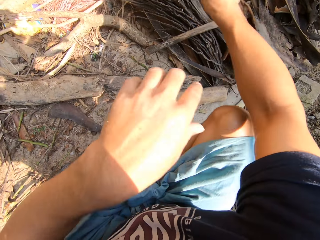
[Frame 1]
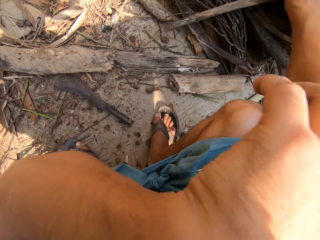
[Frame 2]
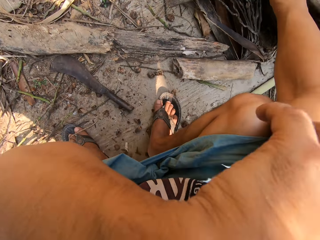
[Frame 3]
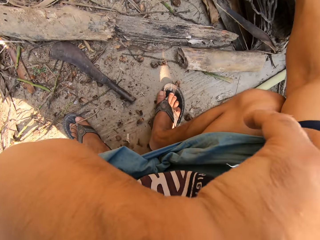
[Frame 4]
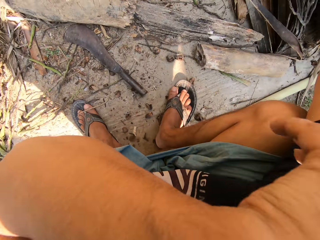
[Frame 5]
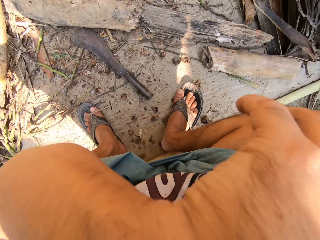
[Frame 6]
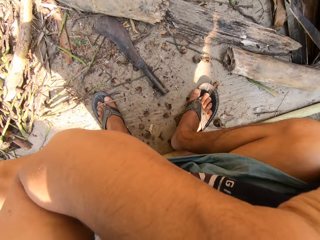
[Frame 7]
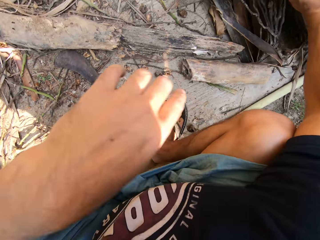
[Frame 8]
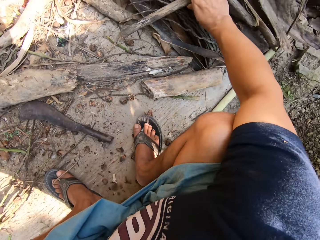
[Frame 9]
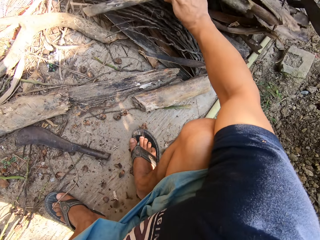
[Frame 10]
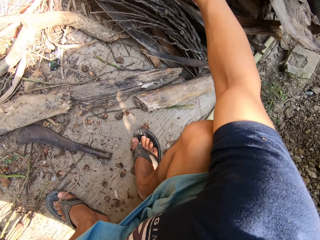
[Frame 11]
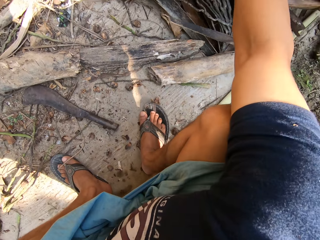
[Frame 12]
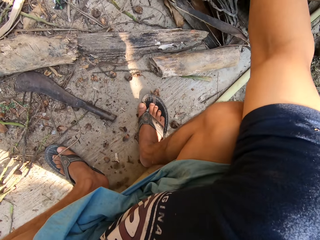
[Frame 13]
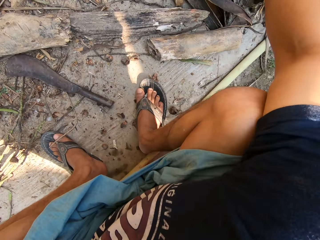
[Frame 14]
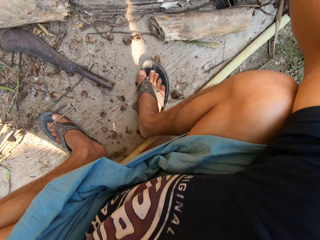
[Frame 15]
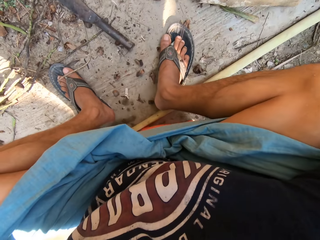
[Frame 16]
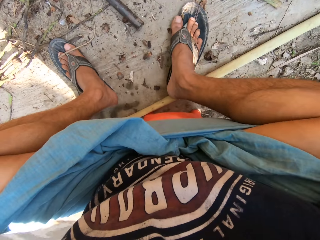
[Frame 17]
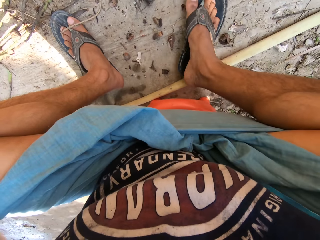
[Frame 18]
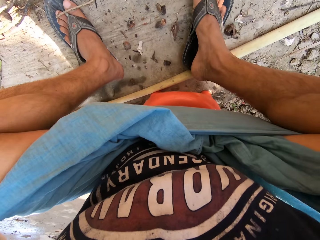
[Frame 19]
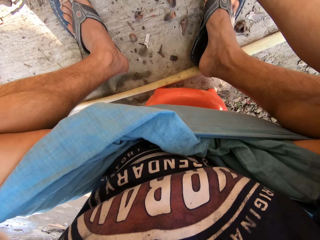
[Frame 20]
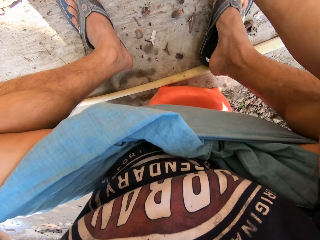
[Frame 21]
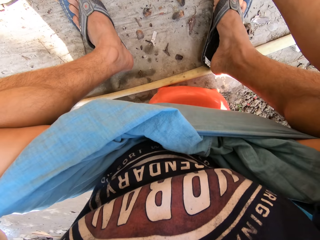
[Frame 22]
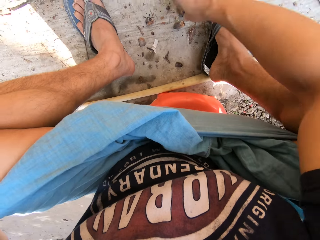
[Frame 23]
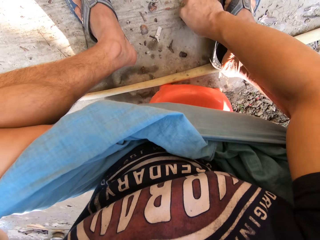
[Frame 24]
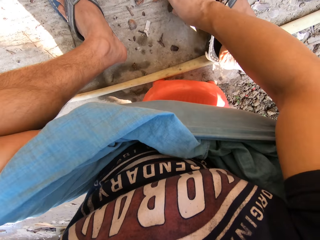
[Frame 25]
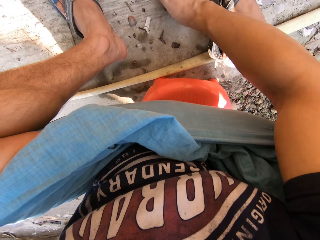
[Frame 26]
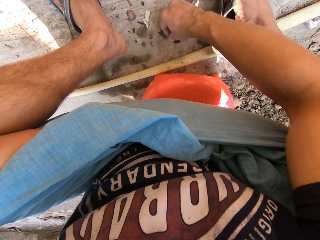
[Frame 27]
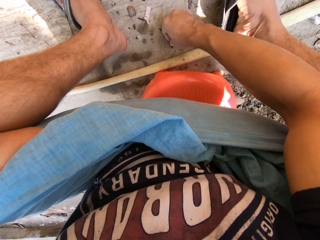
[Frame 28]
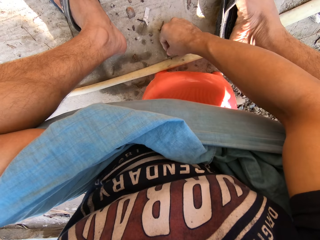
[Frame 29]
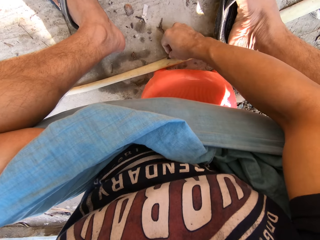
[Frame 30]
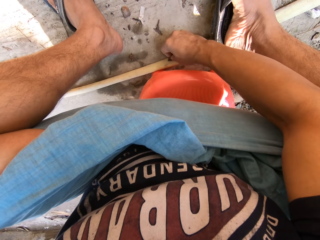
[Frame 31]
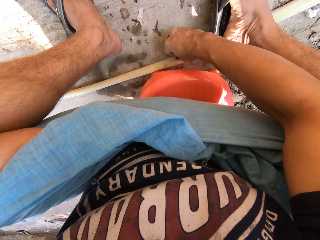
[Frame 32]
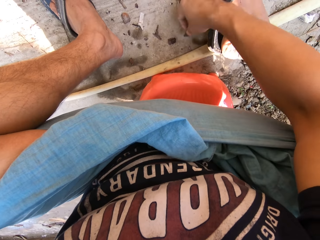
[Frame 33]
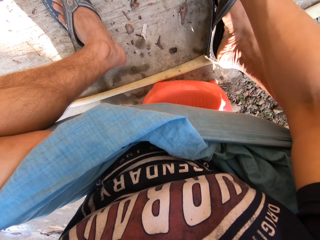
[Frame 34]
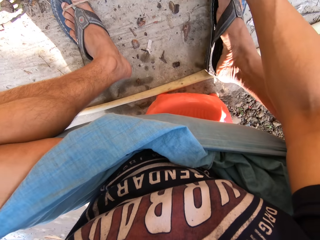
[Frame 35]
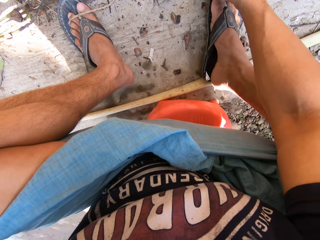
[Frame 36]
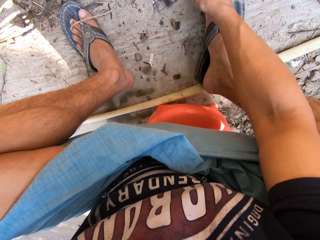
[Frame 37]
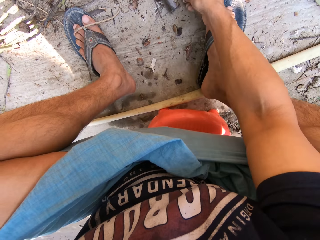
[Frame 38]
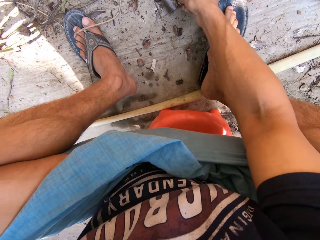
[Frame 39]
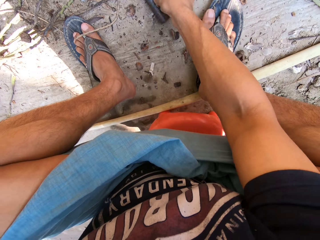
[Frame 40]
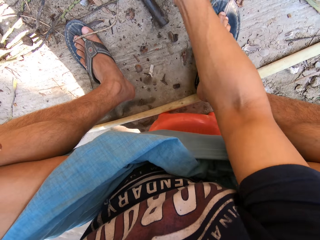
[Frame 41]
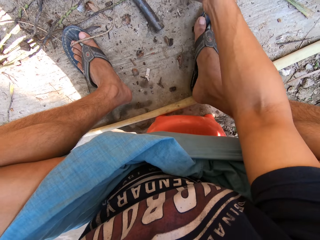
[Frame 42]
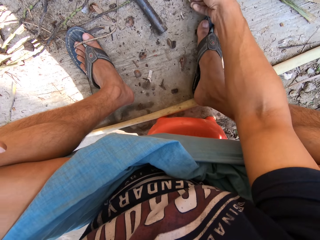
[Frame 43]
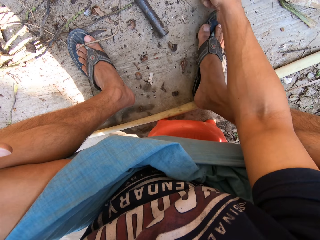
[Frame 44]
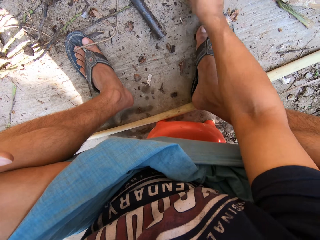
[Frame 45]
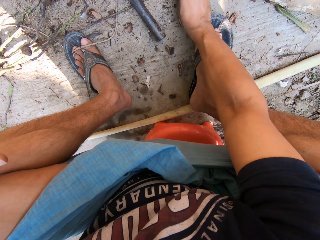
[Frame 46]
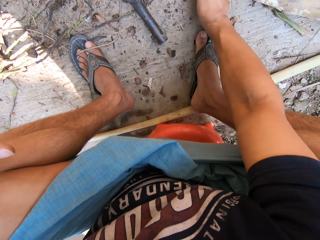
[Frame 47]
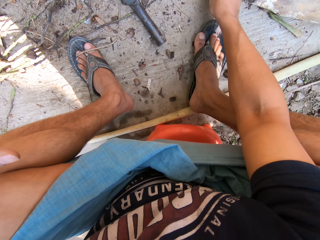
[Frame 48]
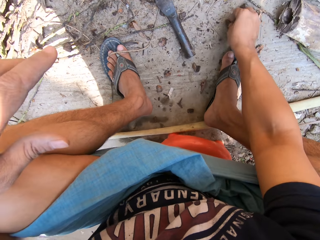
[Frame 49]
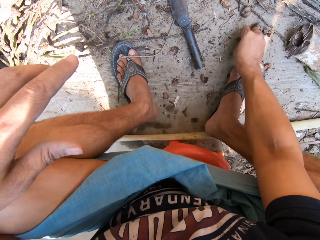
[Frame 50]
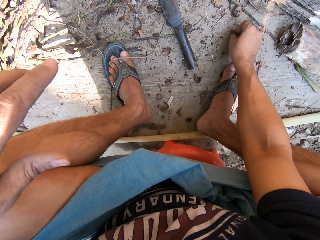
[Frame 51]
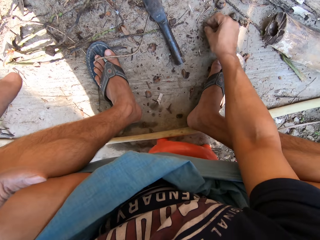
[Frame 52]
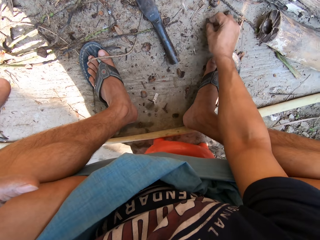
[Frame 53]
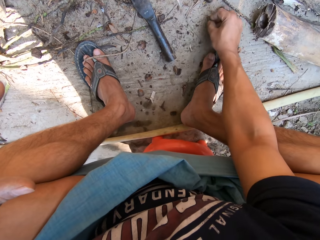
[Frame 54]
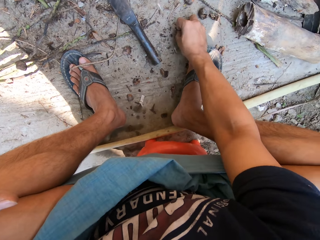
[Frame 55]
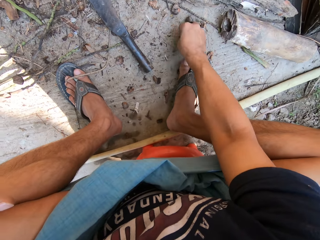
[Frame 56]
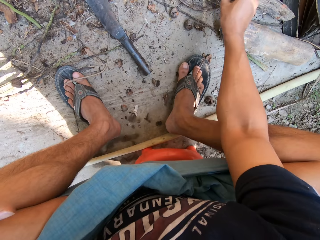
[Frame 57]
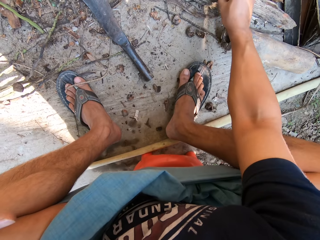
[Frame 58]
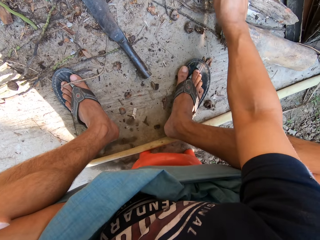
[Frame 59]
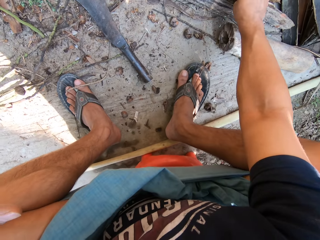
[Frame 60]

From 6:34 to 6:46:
The camera wearer adds the dried plant to a pile of dried plants with his right hand. He rubs his face. He picks stones on the floor with his right hand.

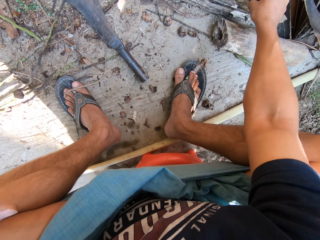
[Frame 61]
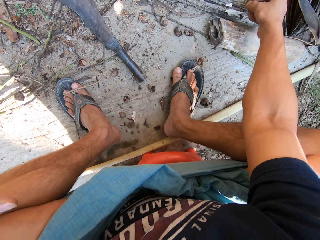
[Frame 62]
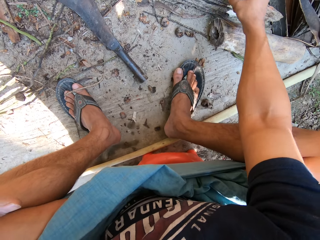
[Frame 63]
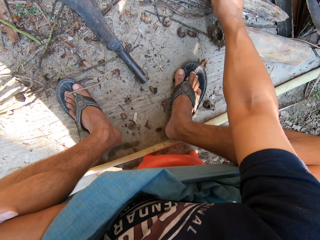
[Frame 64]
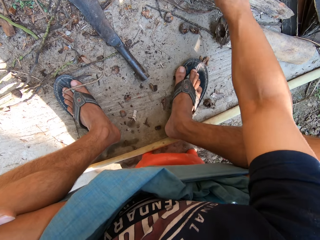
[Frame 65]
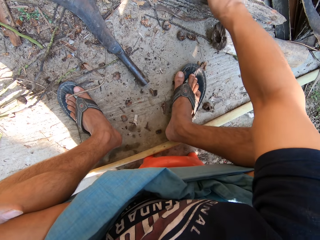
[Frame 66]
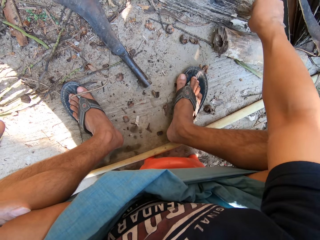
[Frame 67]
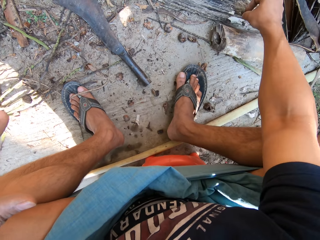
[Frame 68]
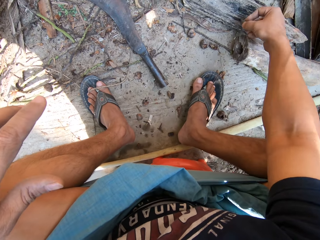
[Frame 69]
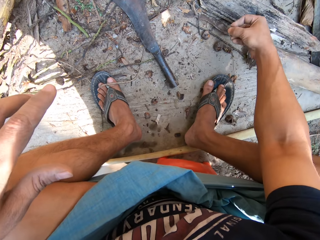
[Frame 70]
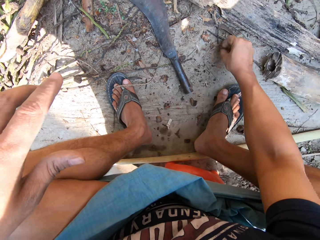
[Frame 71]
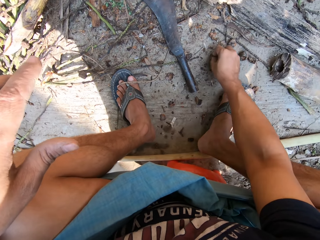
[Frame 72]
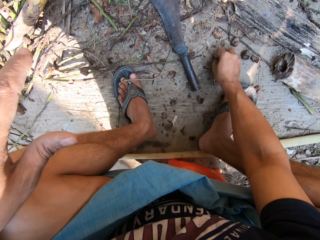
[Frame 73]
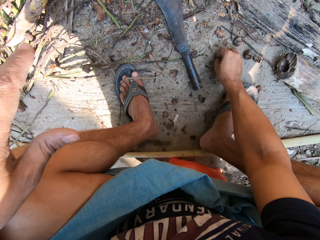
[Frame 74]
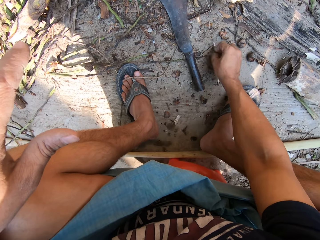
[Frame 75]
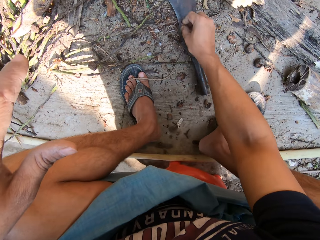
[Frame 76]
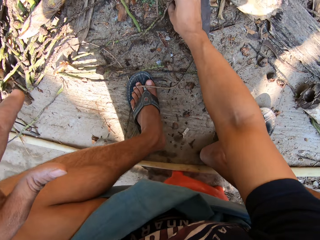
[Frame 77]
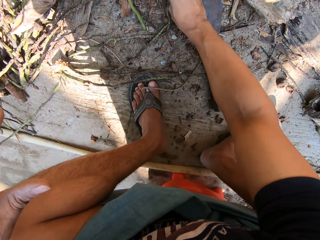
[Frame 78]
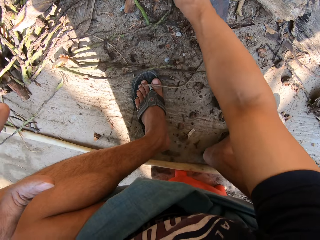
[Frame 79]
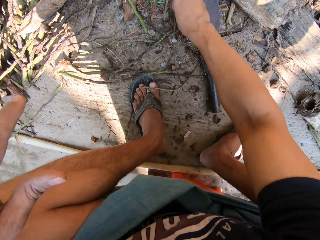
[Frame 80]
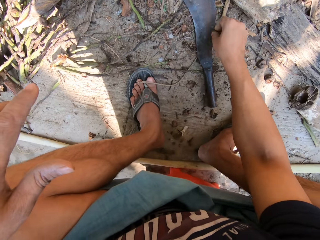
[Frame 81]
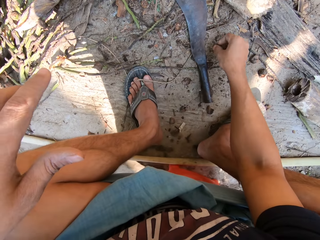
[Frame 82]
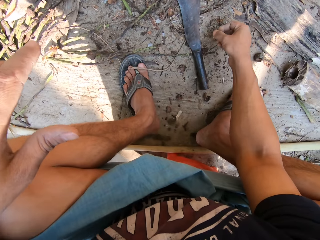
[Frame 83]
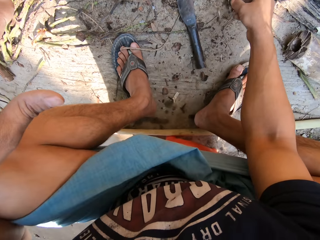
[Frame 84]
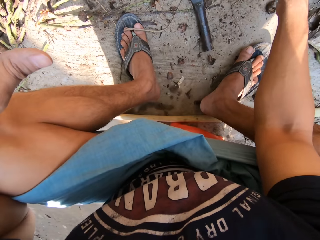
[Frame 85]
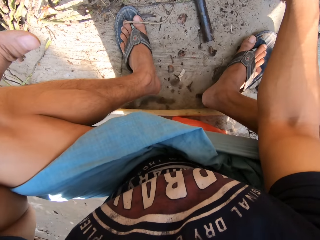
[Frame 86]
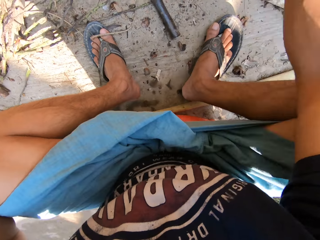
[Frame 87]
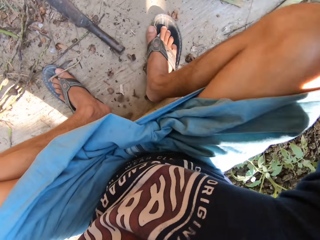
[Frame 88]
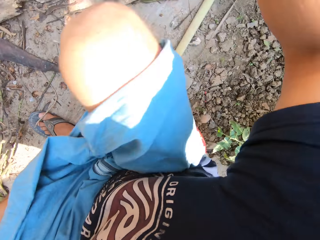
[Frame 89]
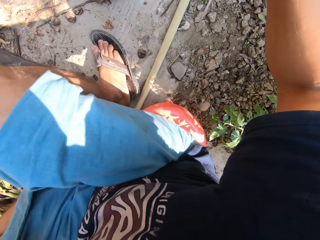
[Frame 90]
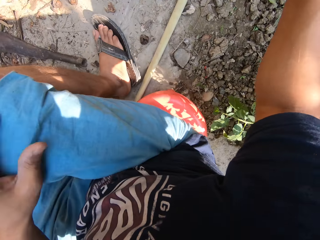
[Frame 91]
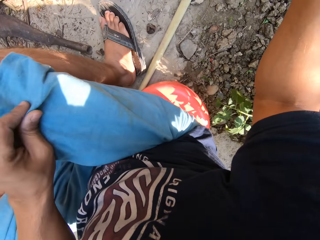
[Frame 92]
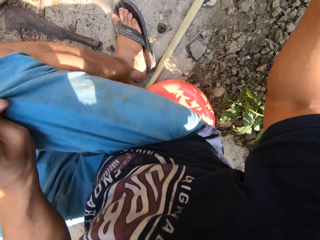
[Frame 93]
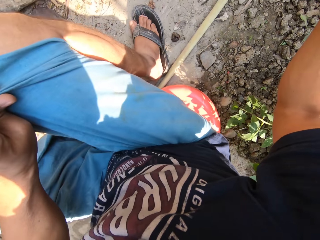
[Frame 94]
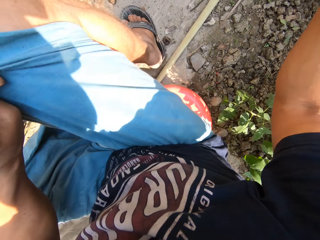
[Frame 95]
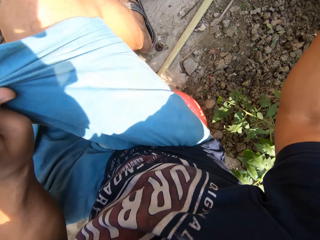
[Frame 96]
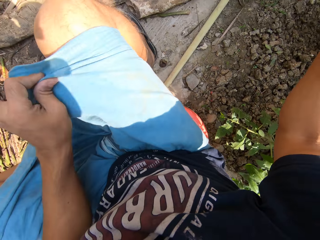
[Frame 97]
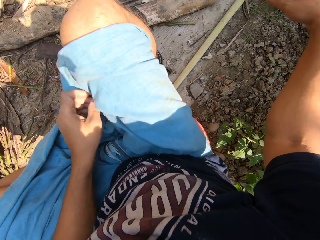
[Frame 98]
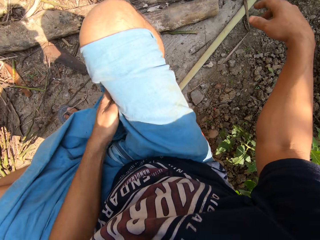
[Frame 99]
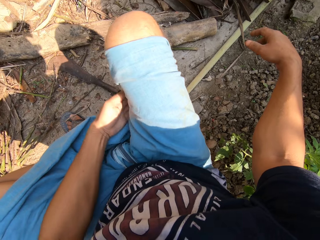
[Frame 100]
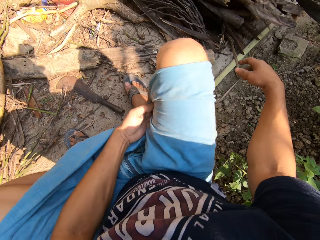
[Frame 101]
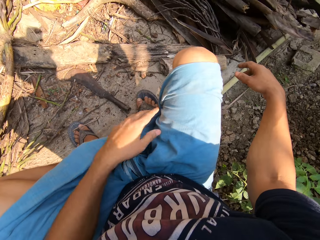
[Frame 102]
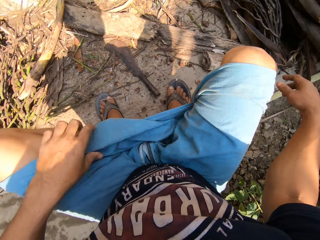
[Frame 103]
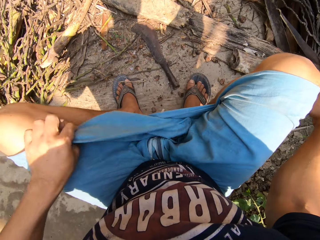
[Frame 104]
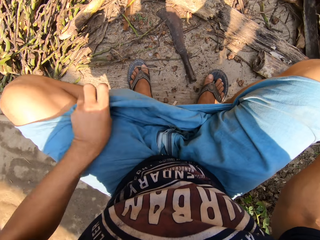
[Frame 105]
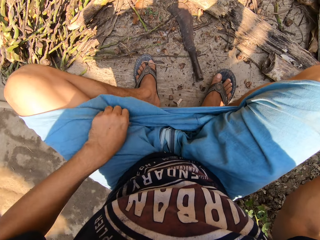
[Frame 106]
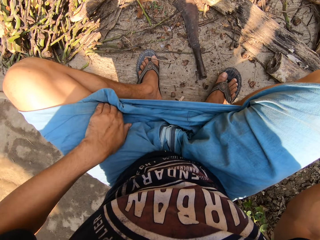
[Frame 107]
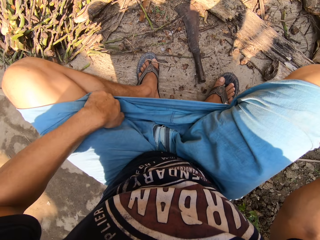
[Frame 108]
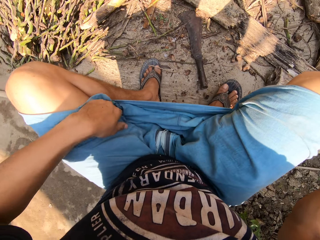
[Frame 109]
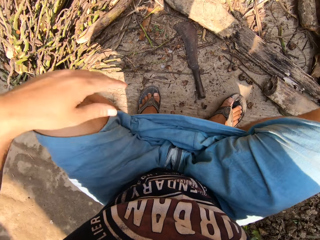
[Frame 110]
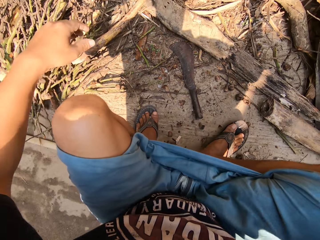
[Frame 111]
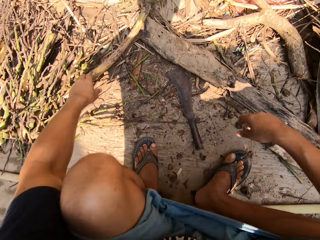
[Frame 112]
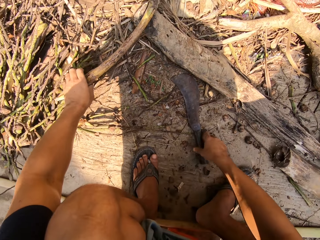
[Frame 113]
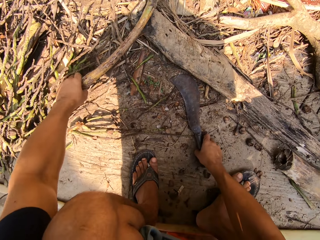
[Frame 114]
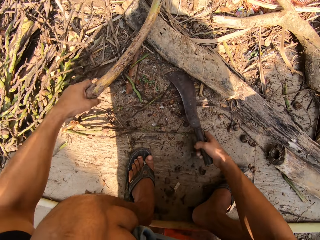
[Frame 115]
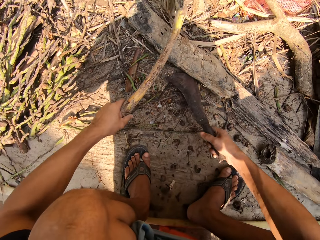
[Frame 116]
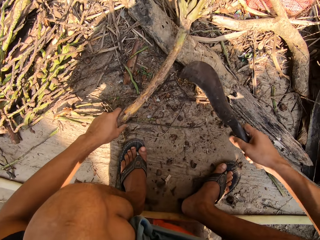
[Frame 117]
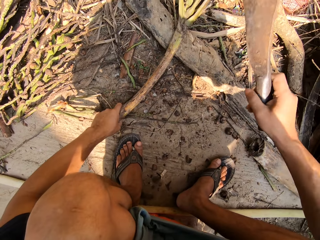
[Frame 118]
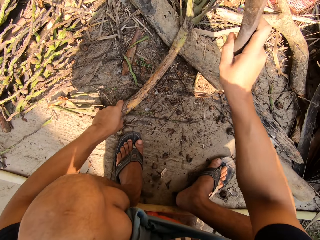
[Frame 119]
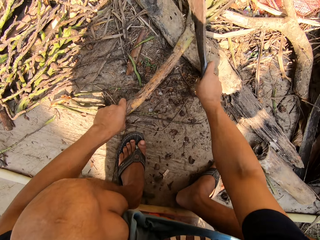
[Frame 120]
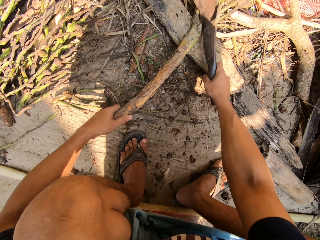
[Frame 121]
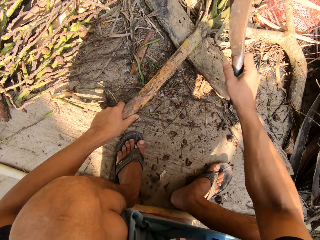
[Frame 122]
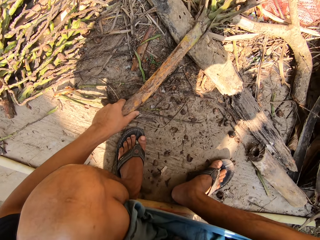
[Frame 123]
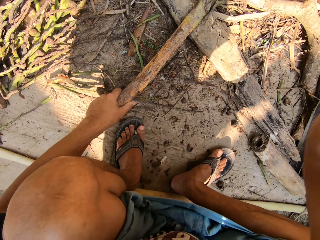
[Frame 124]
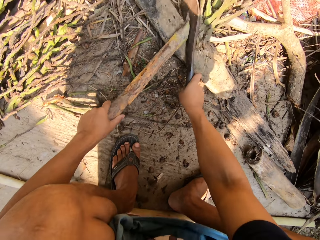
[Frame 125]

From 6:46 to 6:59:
The camera wearer adjusts his shorts with his left hand. He pulls the shorts. He picks the dried plant on the floor with his left hand and picks up the machete on the floor with his right hand. He cuts the dried plant in his left hand with the machete in his right hand.
